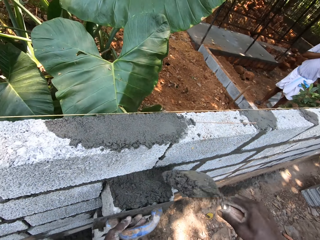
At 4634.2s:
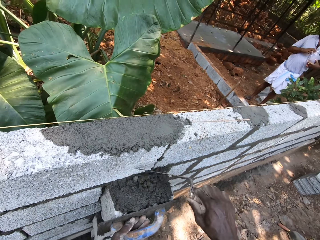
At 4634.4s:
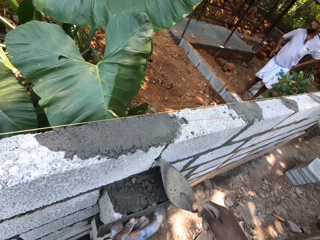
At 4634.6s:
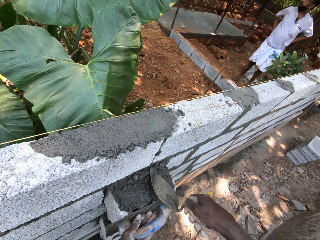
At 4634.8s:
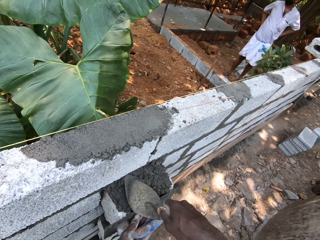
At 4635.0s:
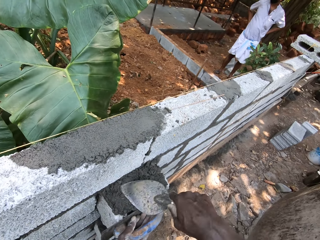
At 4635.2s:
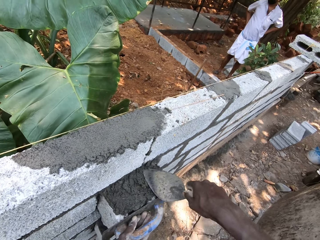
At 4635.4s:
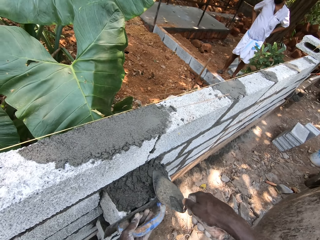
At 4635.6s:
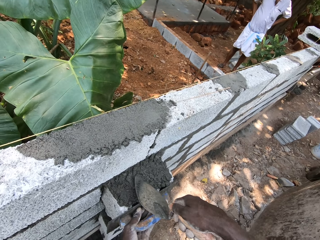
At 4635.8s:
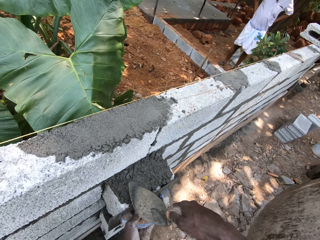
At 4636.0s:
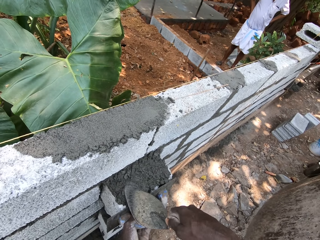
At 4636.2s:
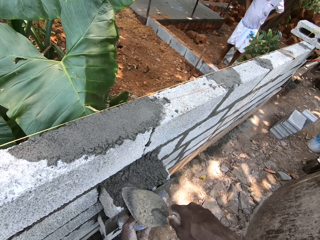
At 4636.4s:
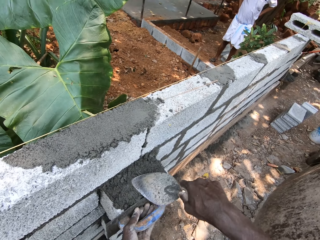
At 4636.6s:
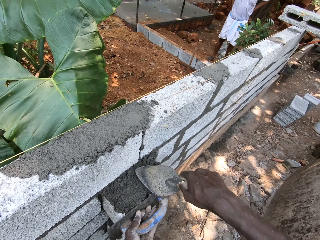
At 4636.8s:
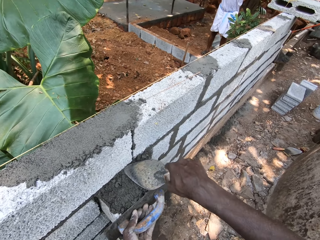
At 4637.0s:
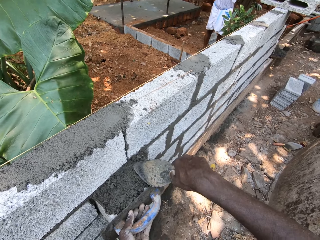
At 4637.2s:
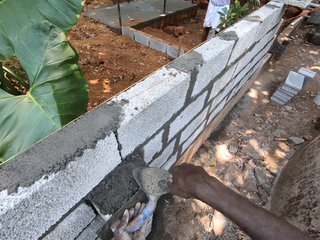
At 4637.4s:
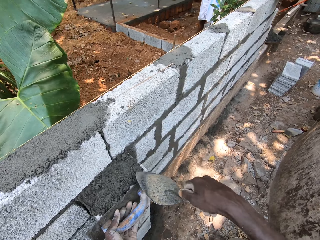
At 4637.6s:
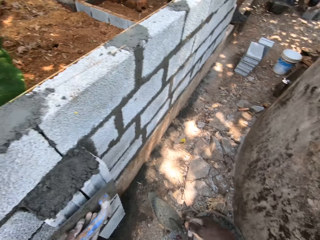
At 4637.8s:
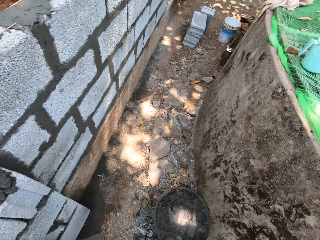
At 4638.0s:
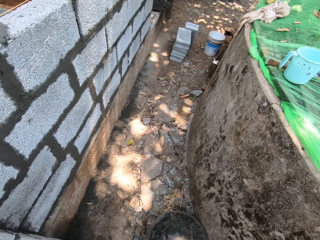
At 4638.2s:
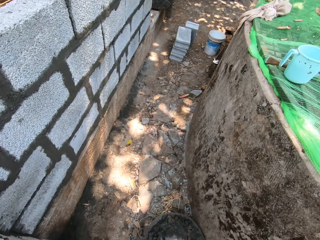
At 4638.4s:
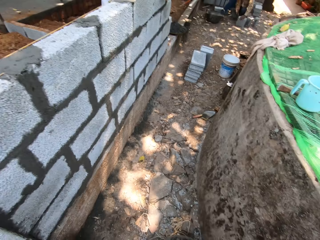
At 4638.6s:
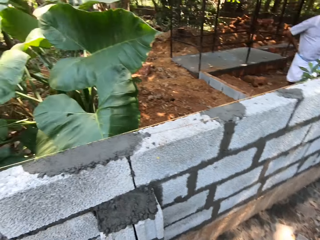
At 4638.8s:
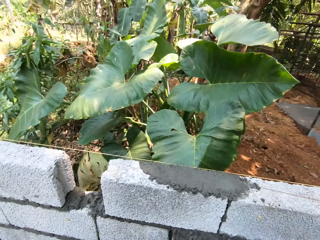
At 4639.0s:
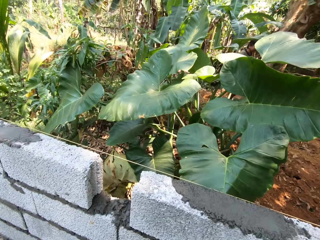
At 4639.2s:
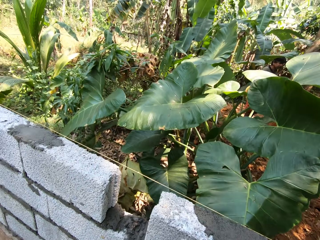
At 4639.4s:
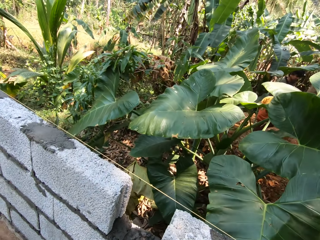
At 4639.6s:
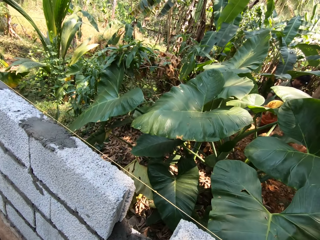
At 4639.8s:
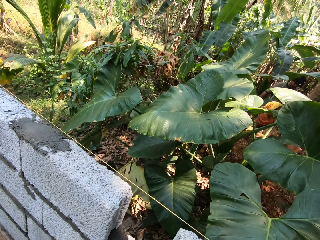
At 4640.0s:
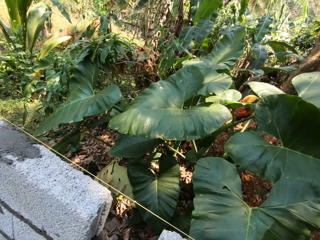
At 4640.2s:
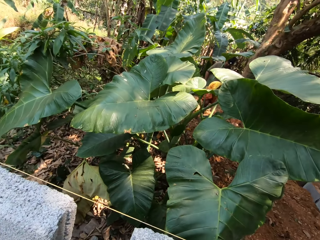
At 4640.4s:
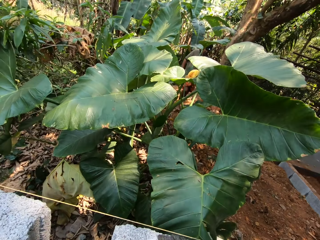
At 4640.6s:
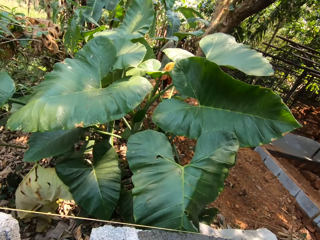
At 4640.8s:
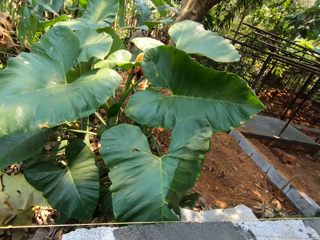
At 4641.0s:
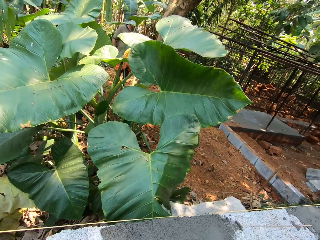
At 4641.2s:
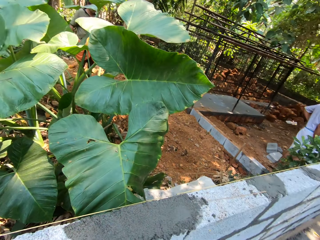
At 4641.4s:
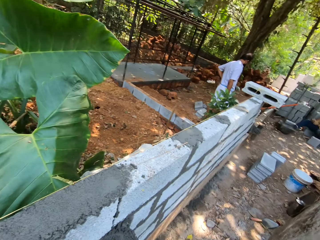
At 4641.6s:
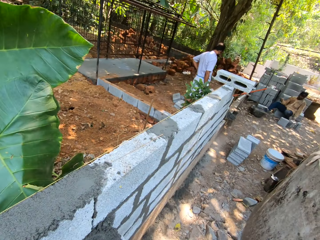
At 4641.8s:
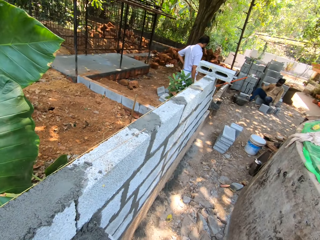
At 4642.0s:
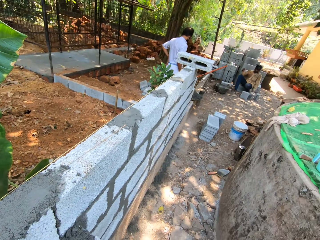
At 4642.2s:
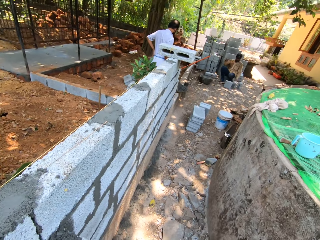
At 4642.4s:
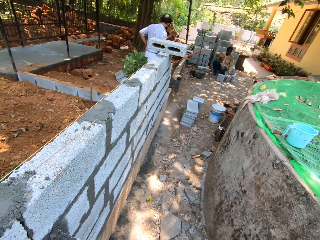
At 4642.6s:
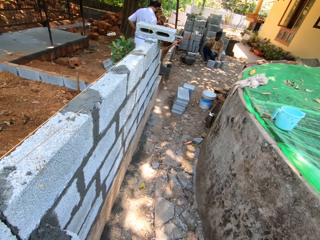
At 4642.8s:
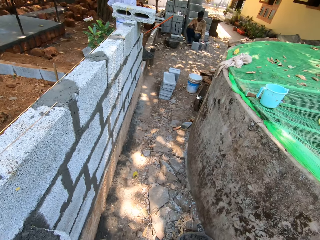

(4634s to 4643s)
The camera wearer smoothens mortar on the block with the hand trowel. They put cement mixture on a block. They spread cement mixture on the block with a trowel. They interact with the man. They look around in the construction area.

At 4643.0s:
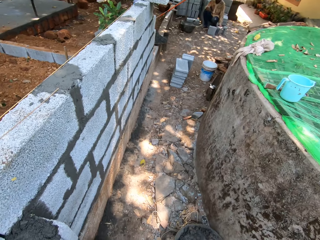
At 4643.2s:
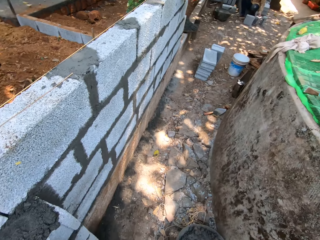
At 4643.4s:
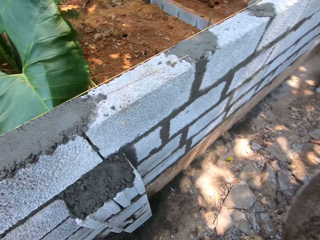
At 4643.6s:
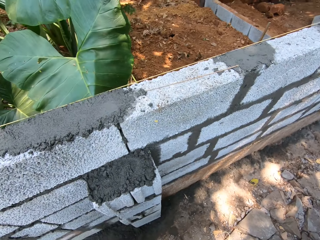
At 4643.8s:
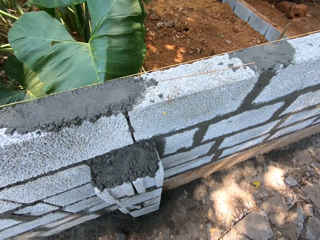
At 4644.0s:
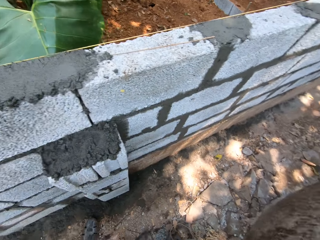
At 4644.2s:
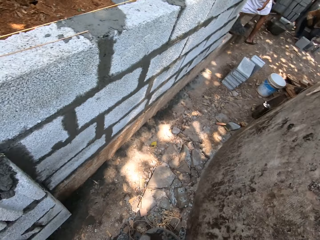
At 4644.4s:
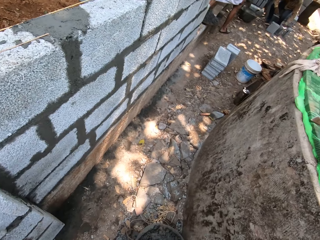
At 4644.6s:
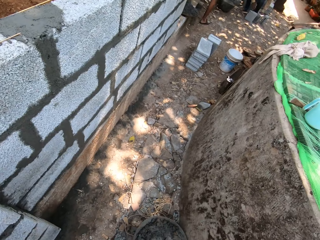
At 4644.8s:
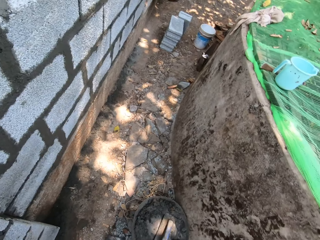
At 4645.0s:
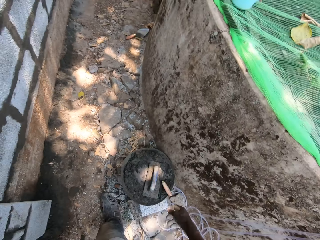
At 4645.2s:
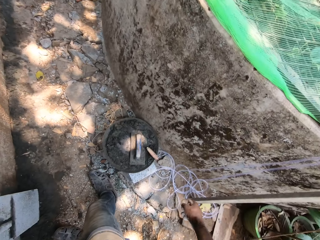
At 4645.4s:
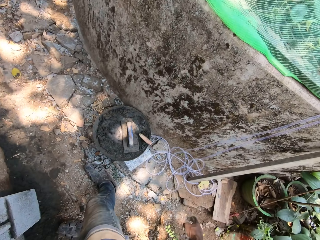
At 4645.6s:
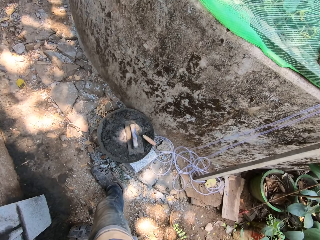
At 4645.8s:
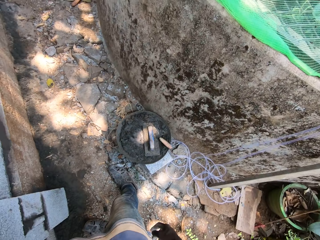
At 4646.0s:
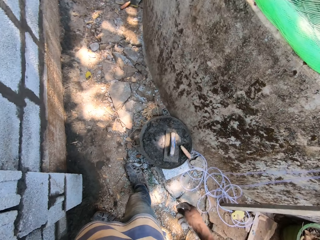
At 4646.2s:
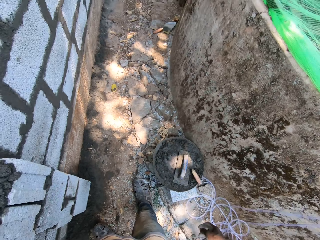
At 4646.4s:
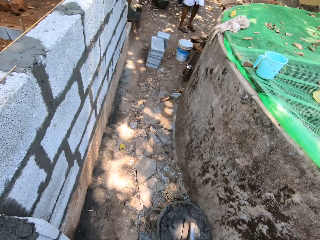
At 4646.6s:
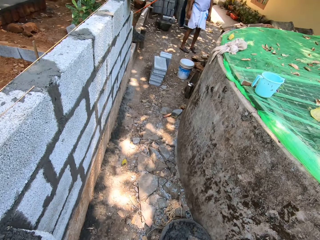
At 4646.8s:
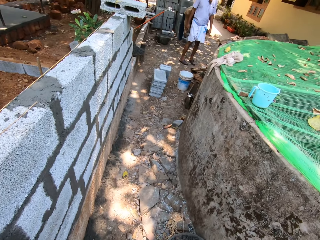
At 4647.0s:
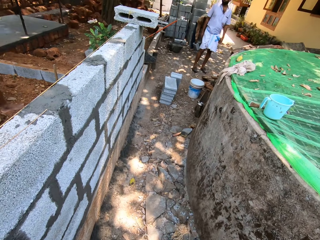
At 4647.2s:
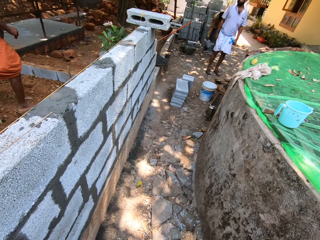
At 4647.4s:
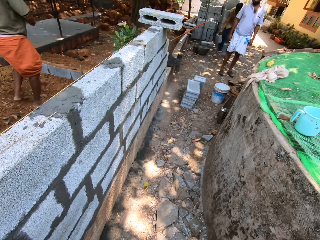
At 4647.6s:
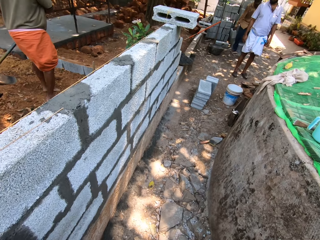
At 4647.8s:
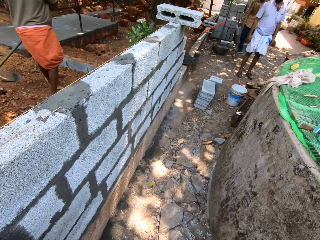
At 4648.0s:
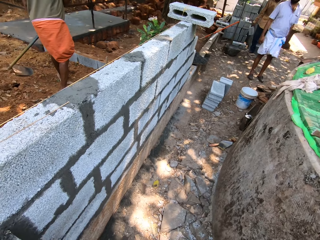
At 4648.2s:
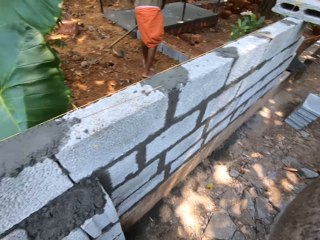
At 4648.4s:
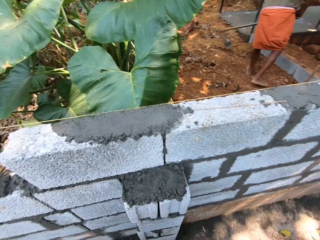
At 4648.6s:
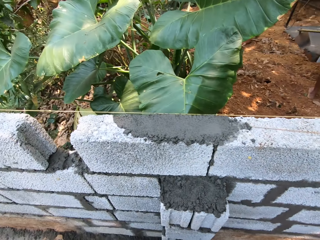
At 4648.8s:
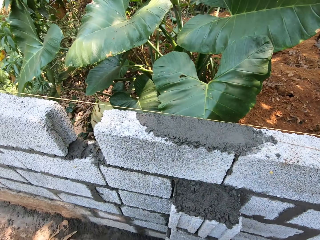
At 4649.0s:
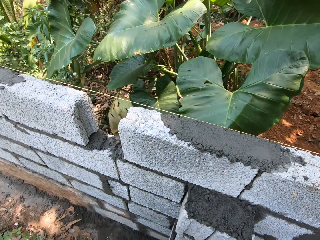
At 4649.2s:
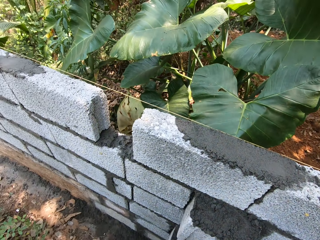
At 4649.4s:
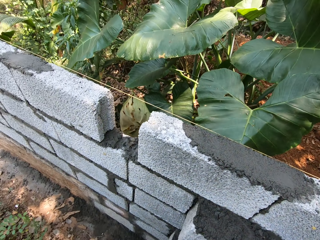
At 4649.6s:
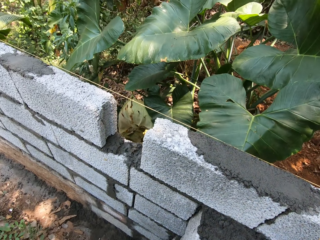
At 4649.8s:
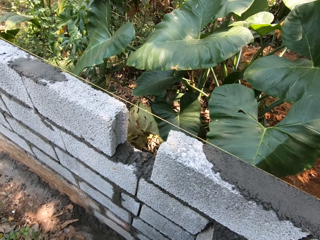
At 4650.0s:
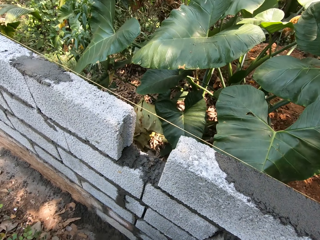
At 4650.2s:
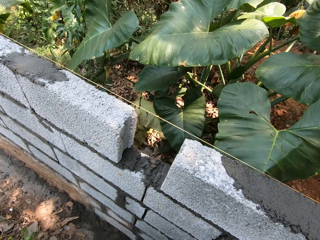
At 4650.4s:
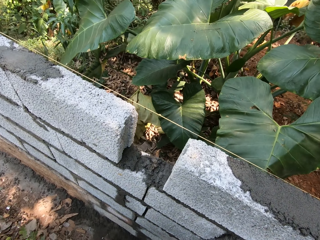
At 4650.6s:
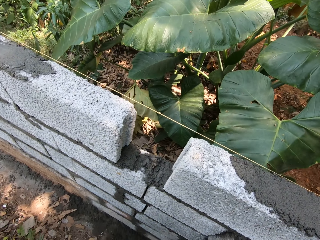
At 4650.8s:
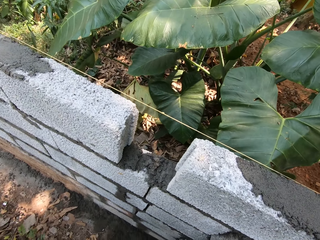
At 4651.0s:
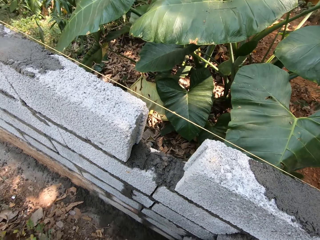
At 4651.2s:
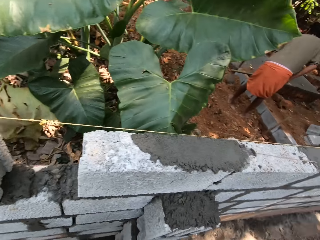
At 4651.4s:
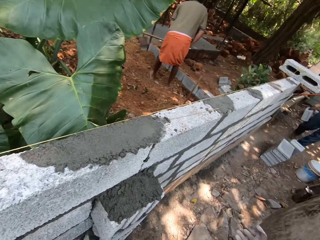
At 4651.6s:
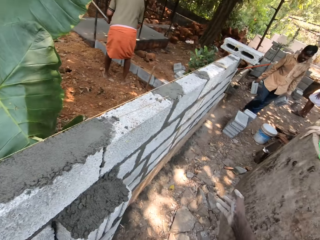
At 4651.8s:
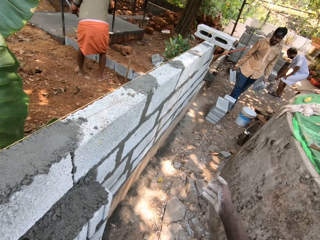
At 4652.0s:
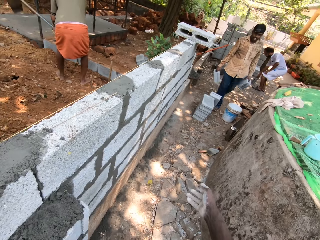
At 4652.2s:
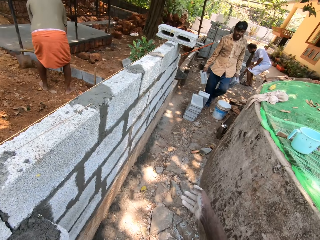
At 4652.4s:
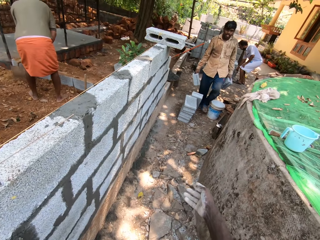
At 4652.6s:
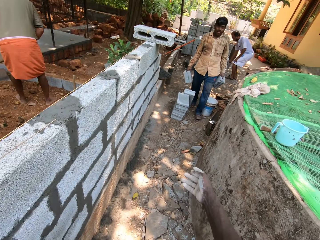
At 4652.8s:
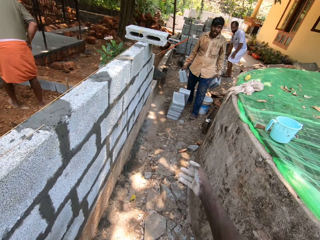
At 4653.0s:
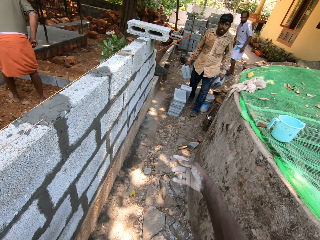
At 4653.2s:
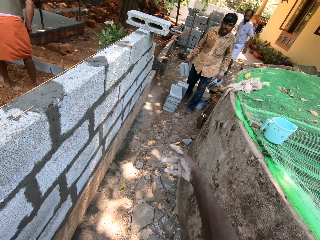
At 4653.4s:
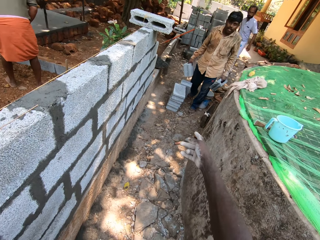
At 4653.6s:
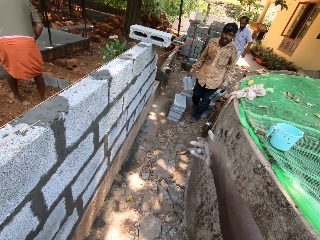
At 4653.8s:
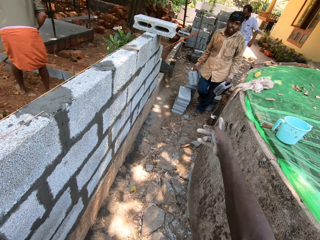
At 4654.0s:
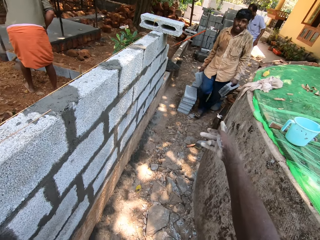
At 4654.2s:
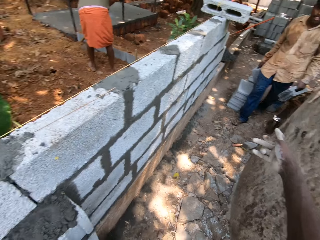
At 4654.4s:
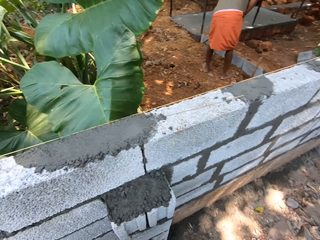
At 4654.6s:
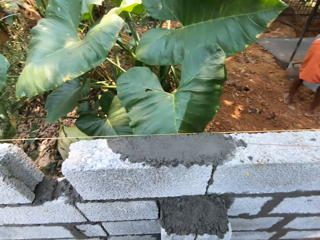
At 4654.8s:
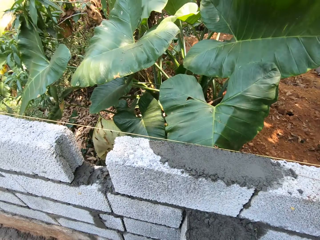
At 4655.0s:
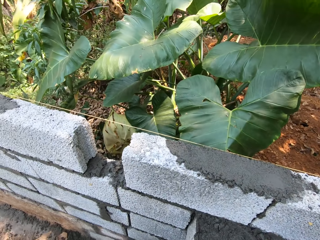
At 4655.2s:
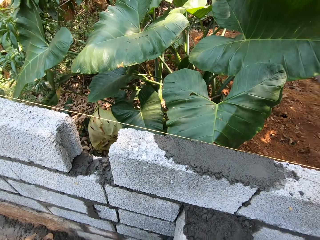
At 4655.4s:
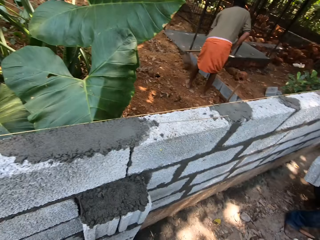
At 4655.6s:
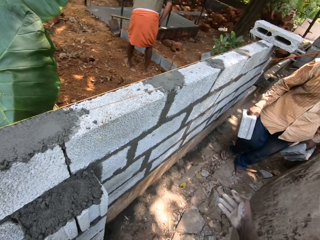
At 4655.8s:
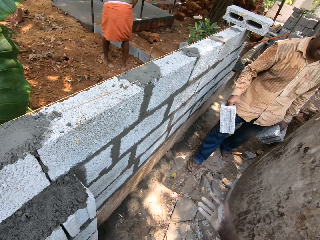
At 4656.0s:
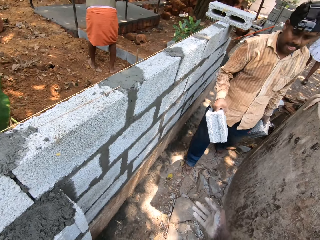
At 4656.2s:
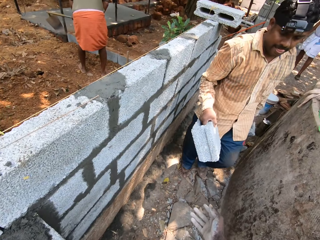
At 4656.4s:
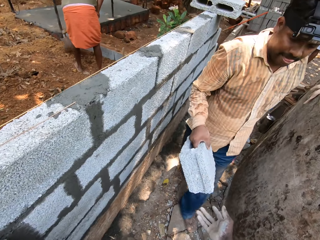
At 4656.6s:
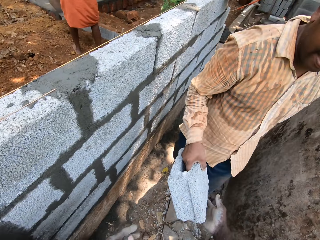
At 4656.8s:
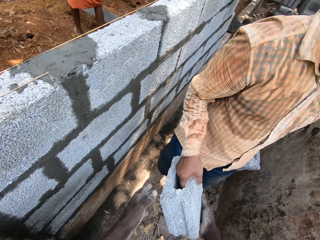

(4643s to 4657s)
The camera wearer stands in the compound. They look around in the compound. They stand in the compound. They look around in the compound. They move a right hand in the compound. They interact with a man. The man carries blocks with both hands in the compound. The camera wearer points with the right hand index finger in the compound. They look around in the compound. The man passes a block to the camera wearer.
